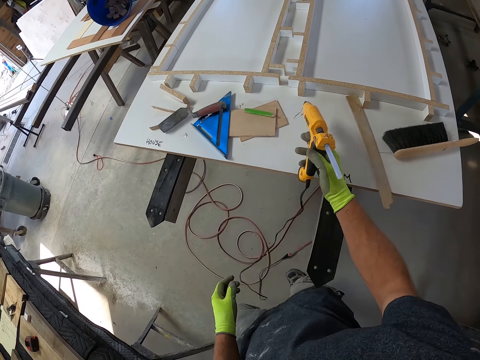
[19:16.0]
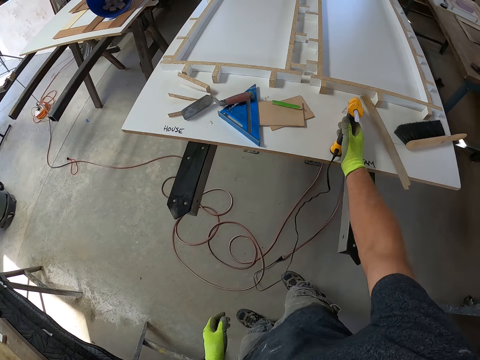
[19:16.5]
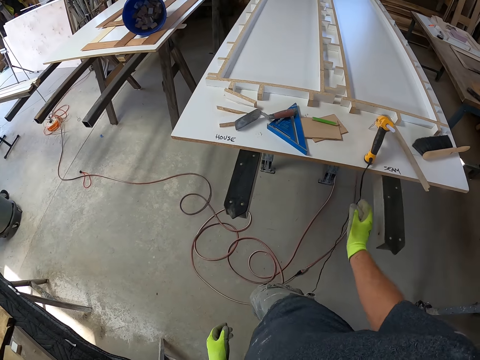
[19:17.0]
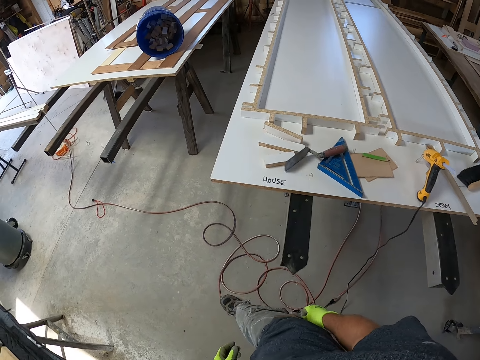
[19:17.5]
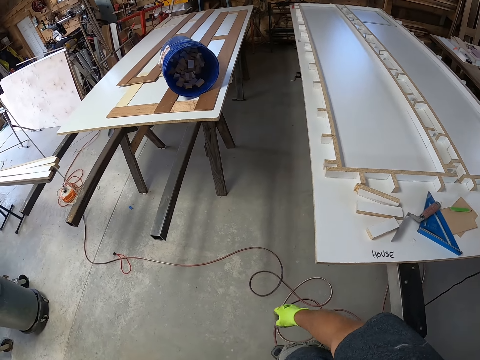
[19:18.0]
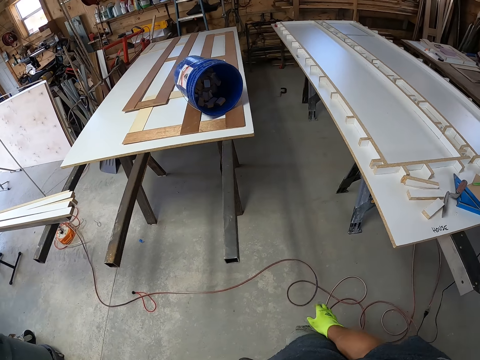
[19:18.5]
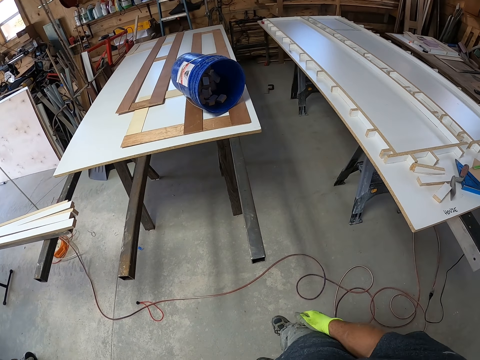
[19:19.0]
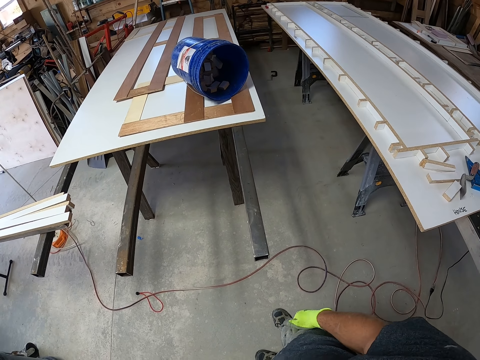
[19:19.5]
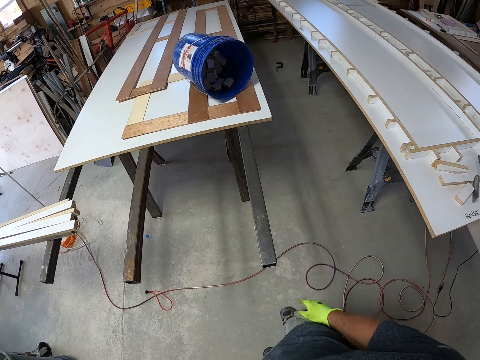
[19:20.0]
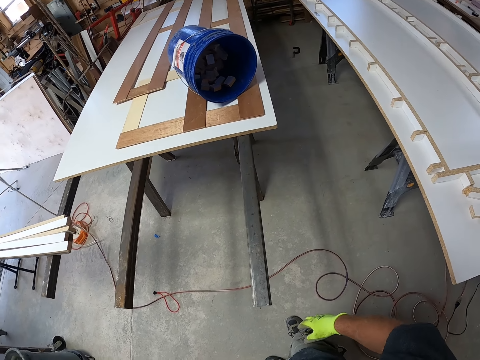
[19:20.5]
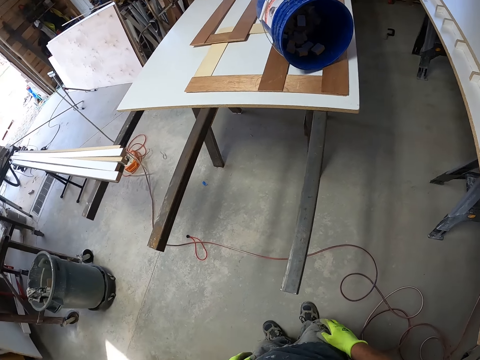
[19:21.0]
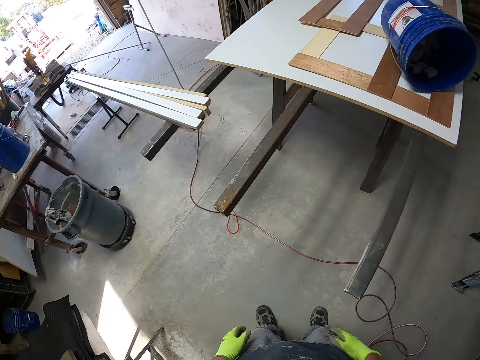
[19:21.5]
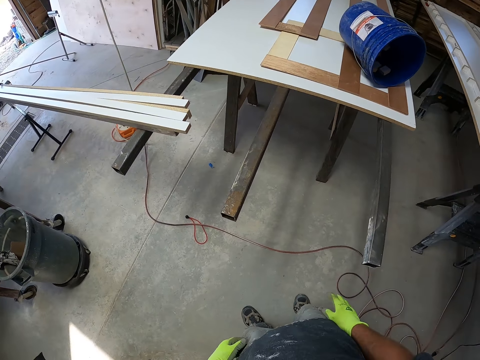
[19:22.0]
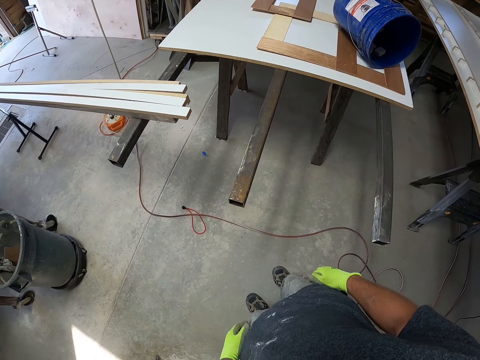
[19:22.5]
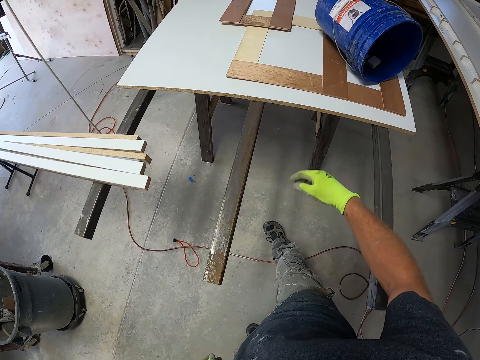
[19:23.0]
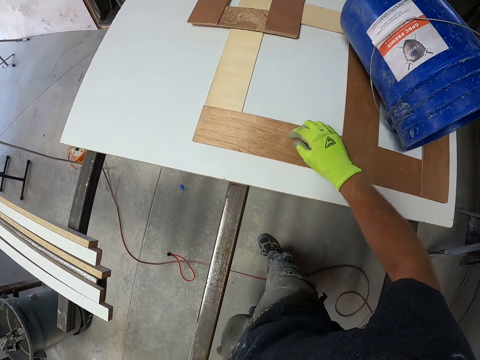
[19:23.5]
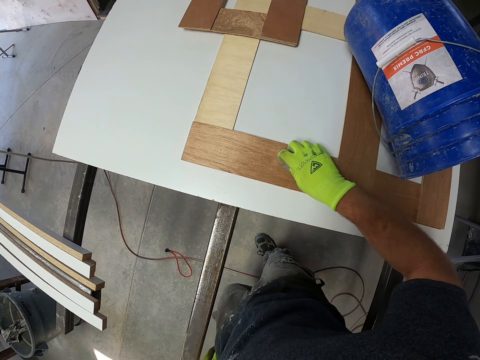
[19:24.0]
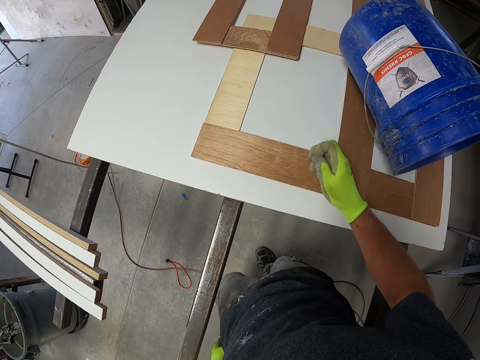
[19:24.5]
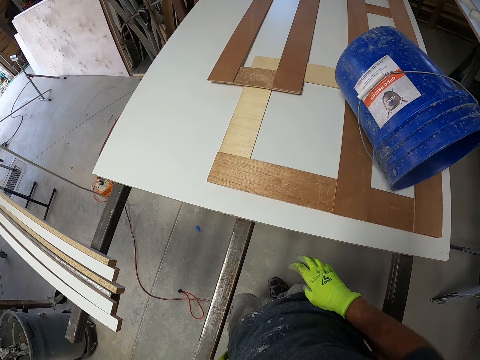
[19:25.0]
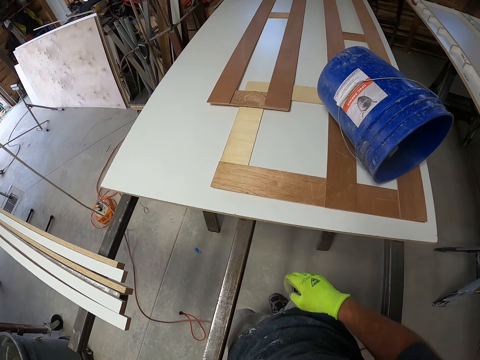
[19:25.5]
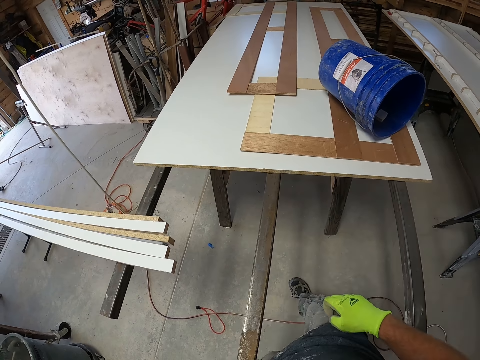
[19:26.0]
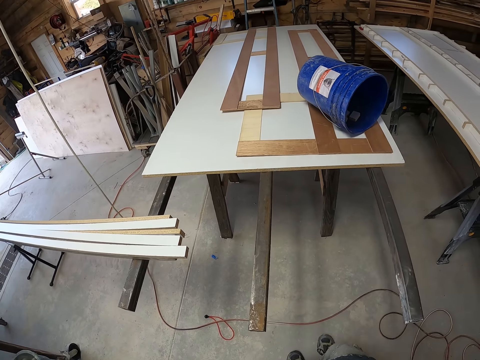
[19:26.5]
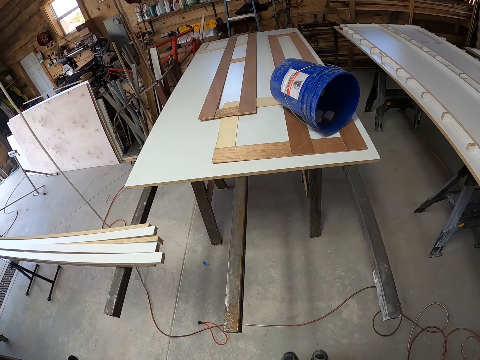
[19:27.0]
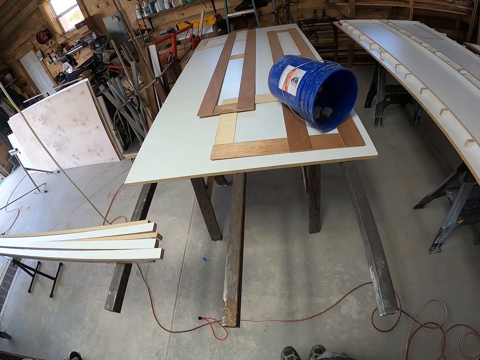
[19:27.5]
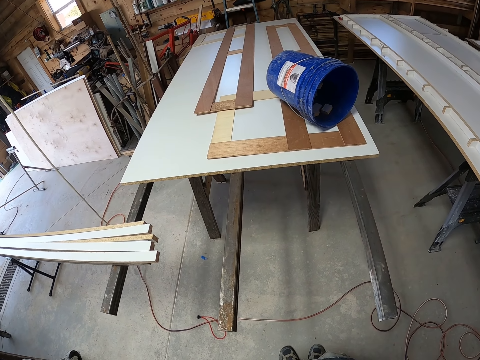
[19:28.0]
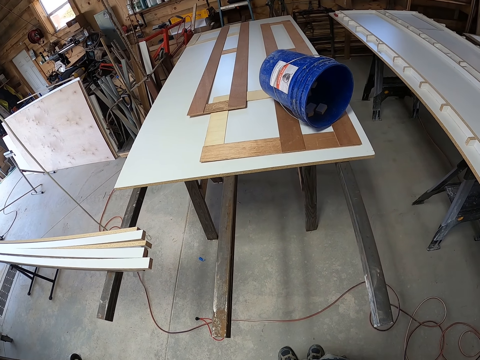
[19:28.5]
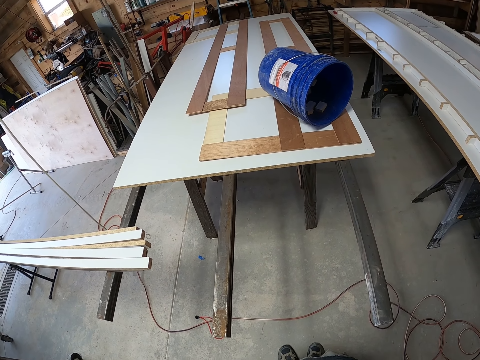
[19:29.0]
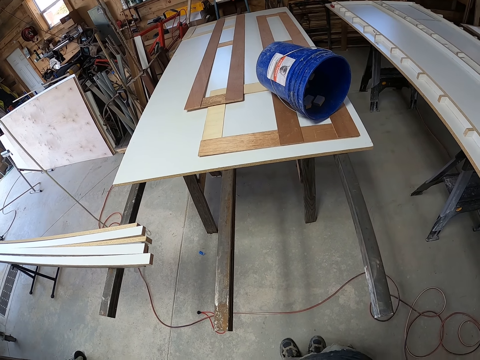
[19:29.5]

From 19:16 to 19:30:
The camera wearer drops the hot glue gun on the board. He walks. He moves his fingers. He stands. He walks. He removes something from the wood. He touches a wooden board. He drops something on the floor. He walks.

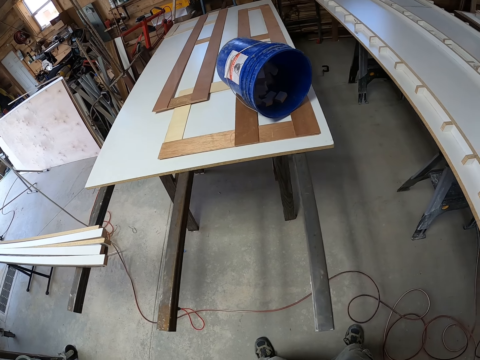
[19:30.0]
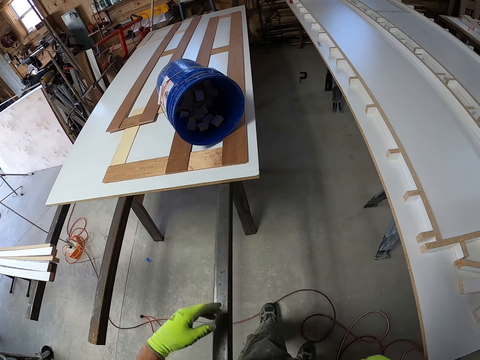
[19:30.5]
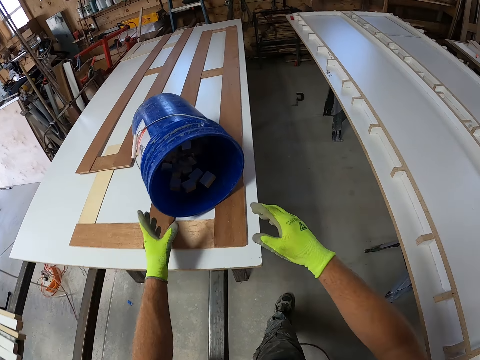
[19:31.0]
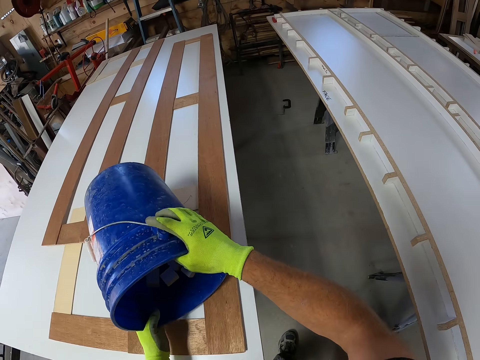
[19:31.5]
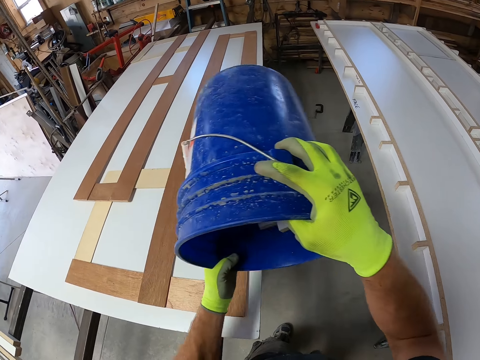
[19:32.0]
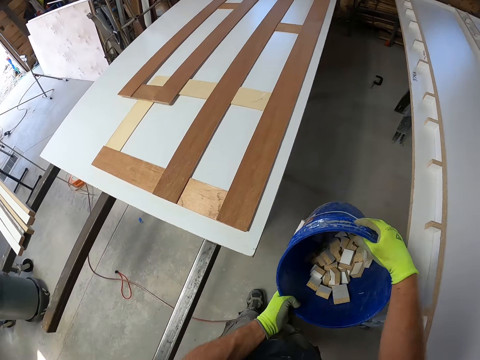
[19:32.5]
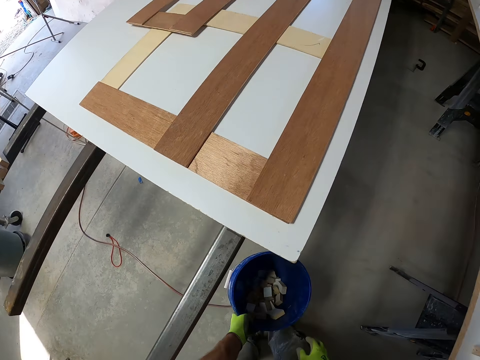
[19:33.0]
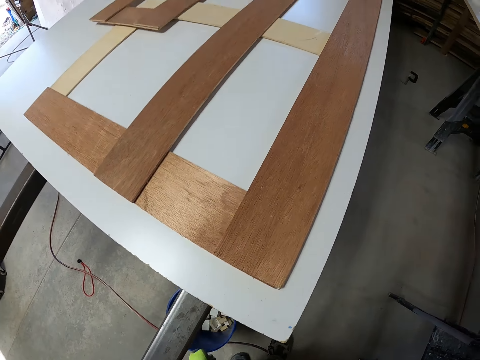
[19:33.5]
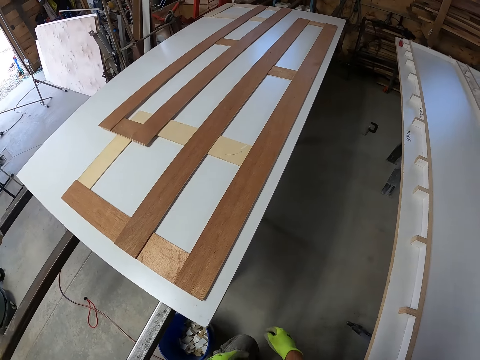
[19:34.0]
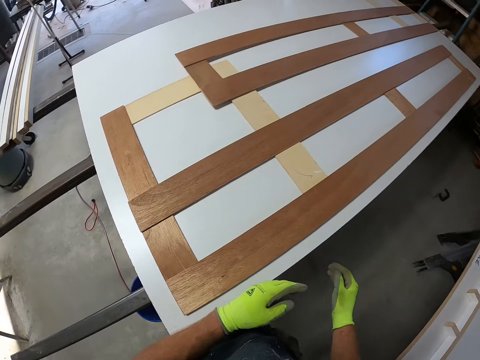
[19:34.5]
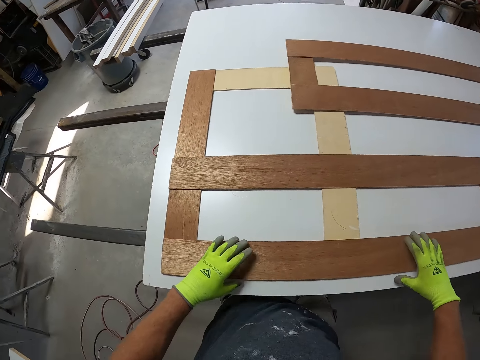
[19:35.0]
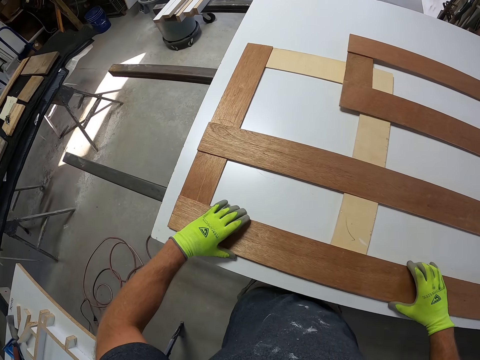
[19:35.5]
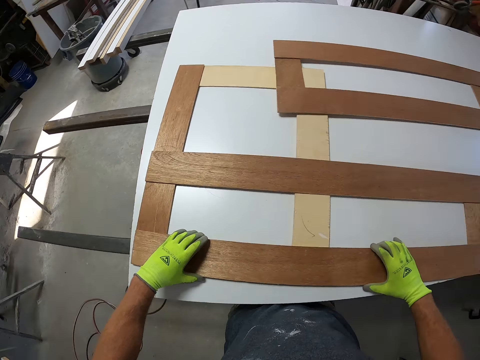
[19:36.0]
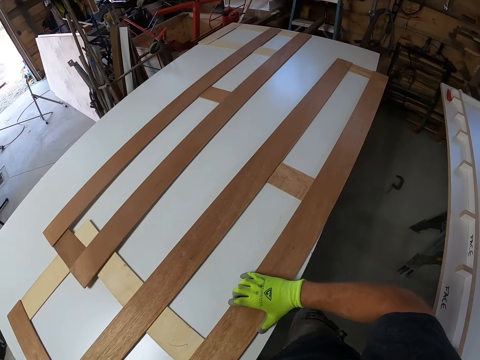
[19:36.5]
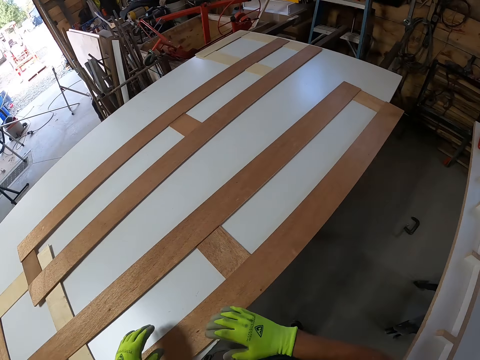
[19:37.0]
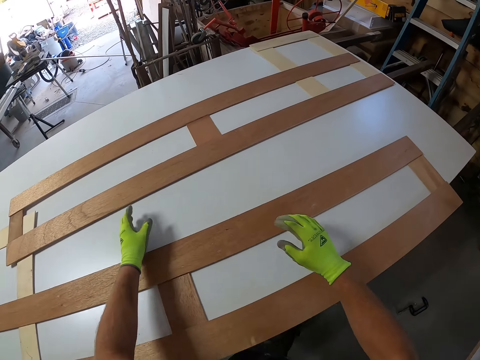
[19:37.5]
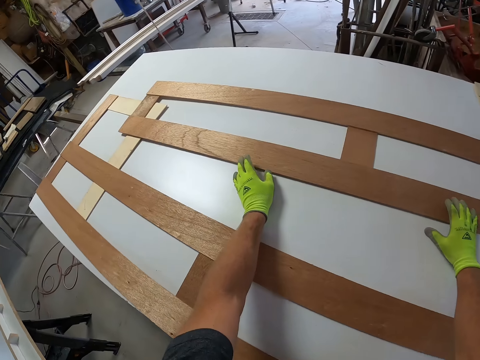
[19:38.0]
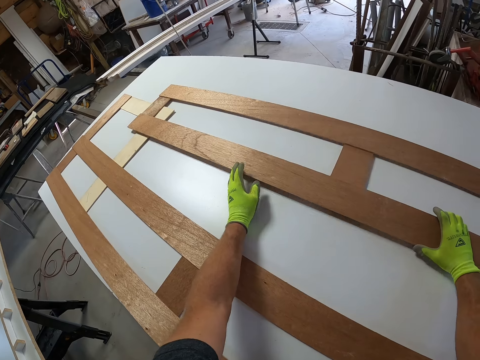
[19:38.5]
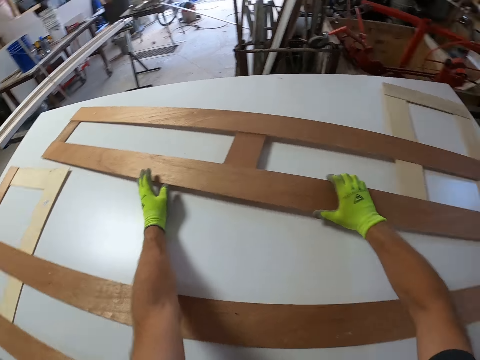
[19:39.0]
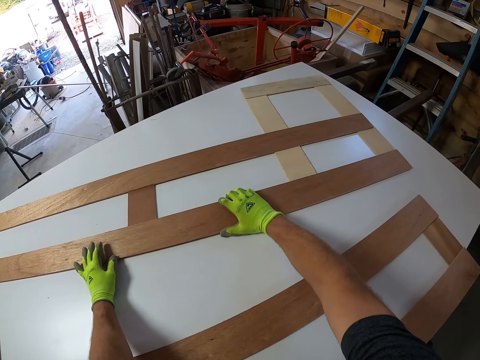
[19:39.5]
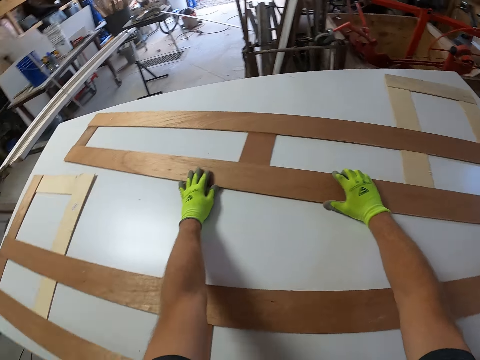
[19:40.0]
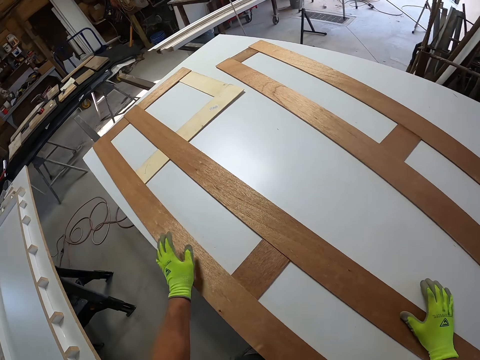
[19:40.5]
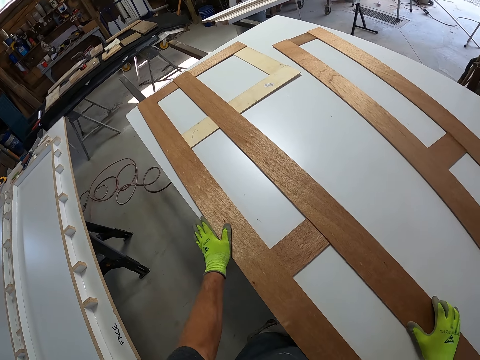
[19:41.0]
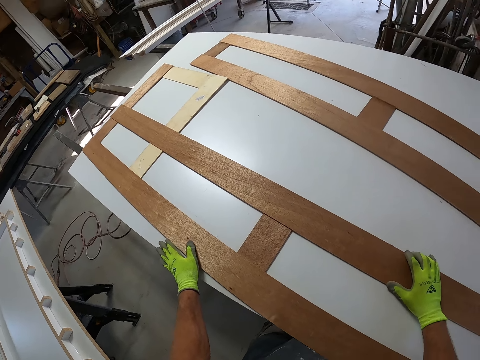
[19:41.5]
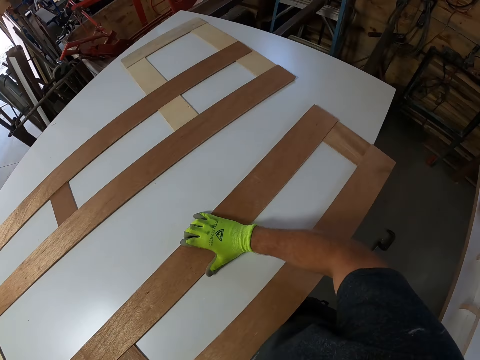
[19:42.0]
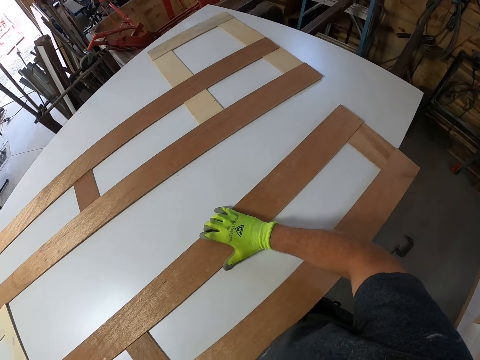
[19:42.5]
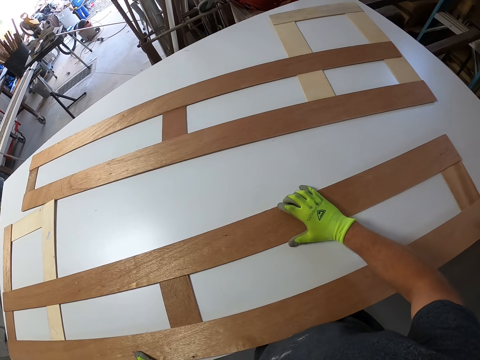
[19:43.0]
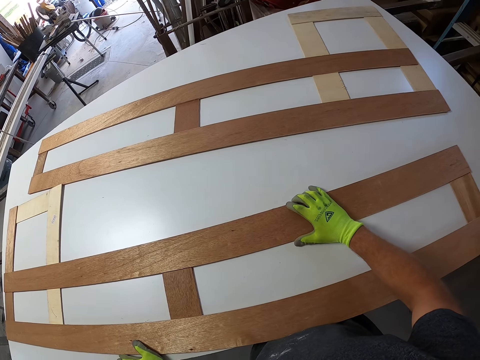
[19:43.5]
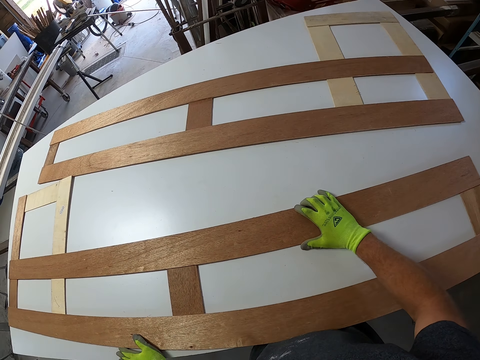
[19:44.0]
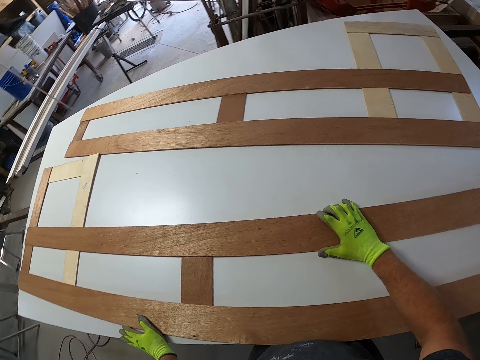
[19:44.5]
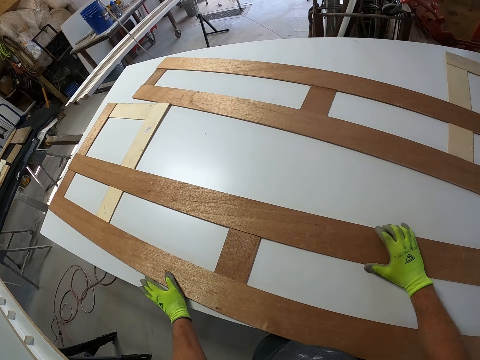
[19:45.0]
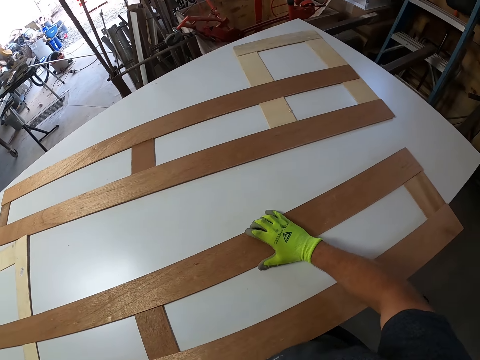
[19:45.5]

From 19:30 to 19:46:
The camera wearer carries the bucket from the wooden board. They drop the bucket on the floor. They touch the wood. They move a wooden structure on a board. They move the wooden structure on the board. They move the wooden structure on the board again.
